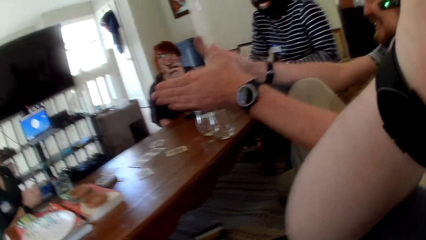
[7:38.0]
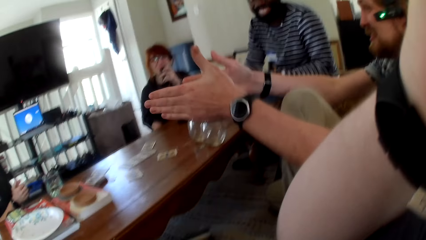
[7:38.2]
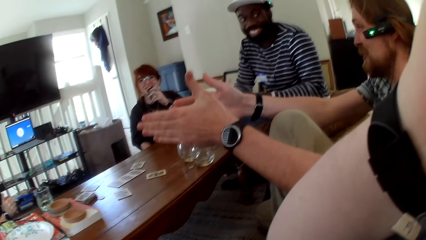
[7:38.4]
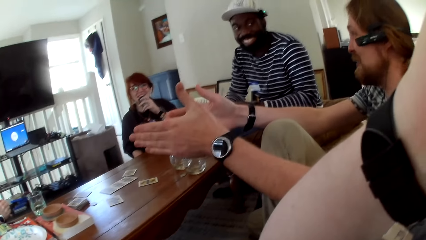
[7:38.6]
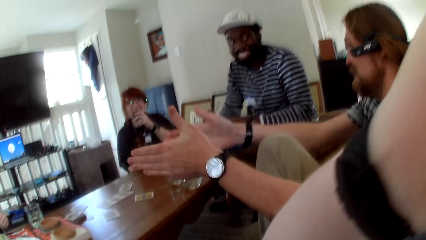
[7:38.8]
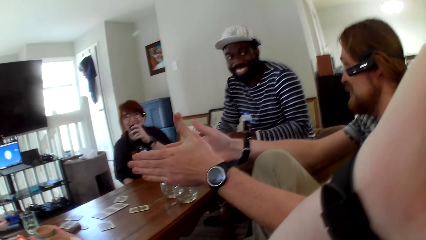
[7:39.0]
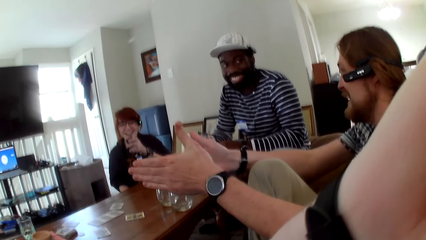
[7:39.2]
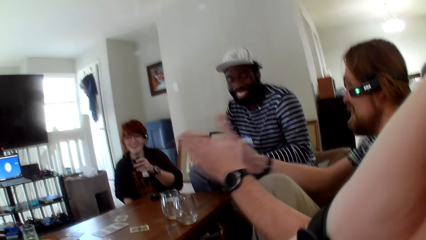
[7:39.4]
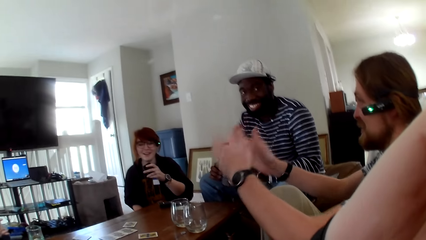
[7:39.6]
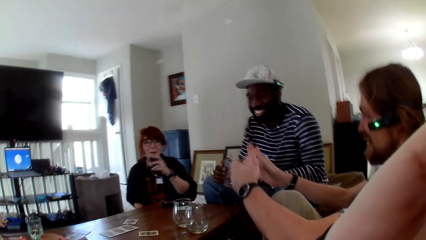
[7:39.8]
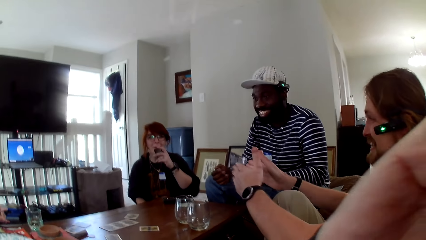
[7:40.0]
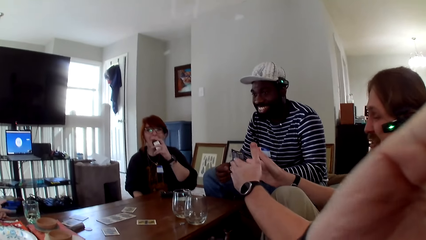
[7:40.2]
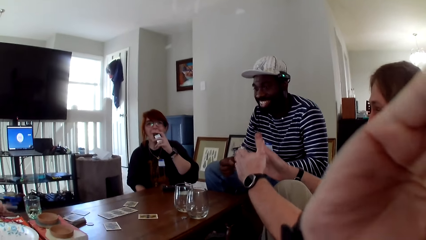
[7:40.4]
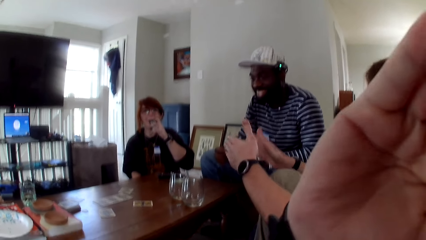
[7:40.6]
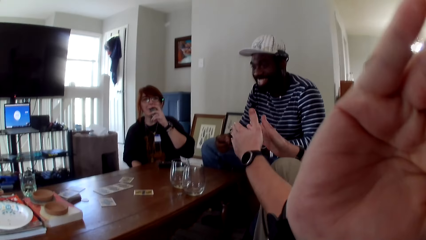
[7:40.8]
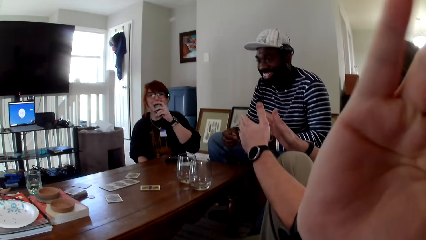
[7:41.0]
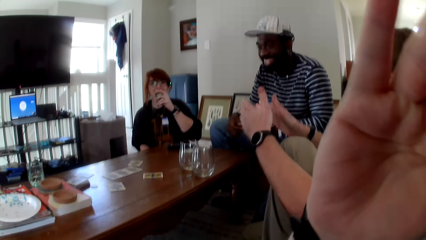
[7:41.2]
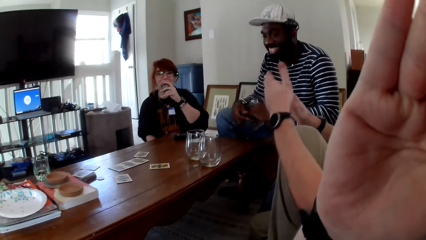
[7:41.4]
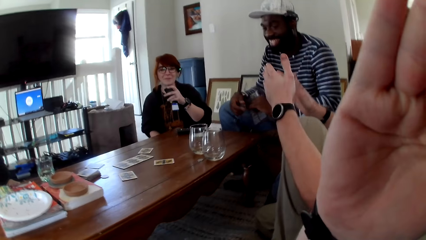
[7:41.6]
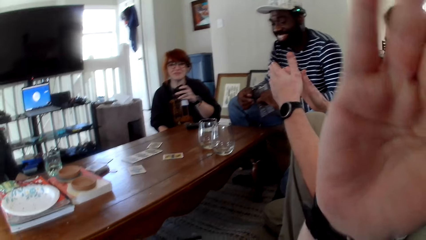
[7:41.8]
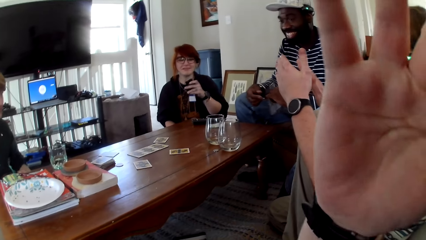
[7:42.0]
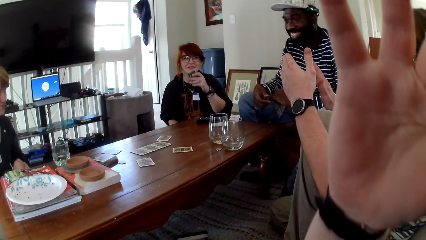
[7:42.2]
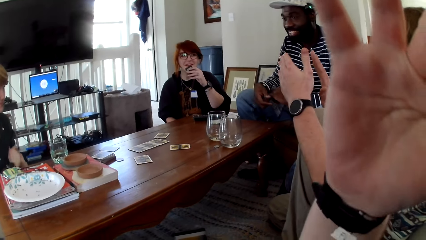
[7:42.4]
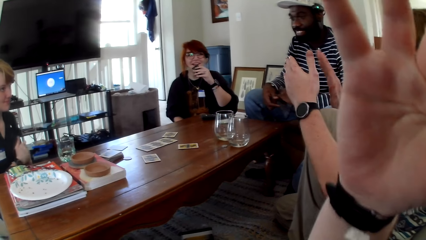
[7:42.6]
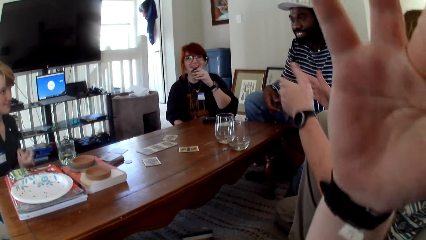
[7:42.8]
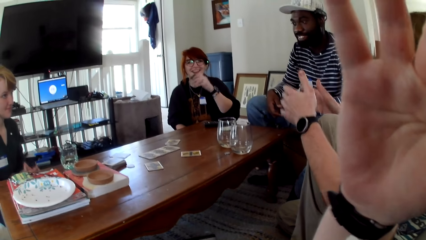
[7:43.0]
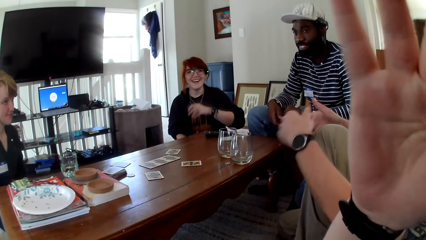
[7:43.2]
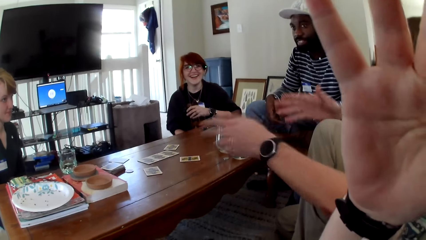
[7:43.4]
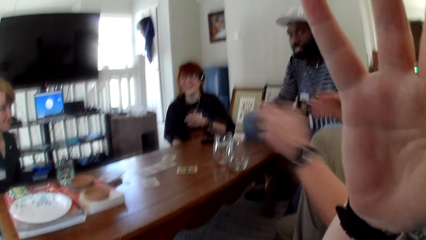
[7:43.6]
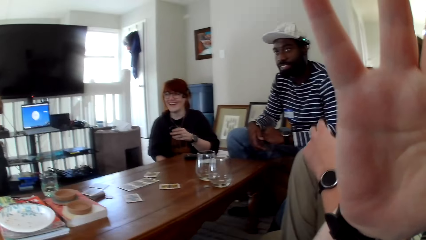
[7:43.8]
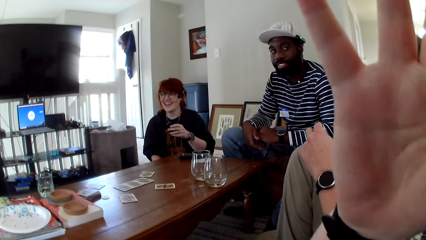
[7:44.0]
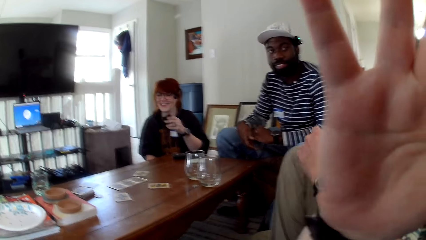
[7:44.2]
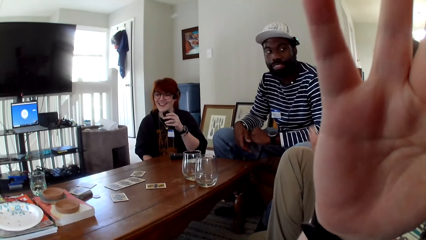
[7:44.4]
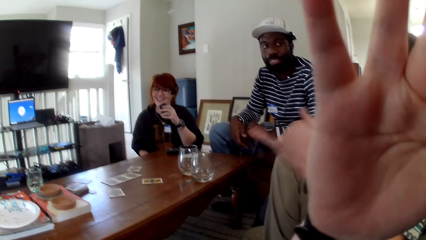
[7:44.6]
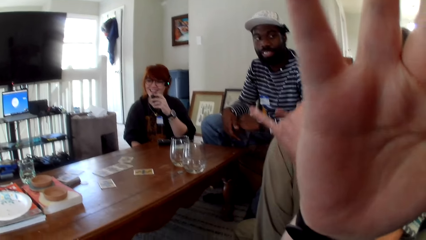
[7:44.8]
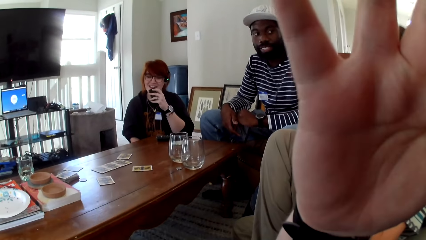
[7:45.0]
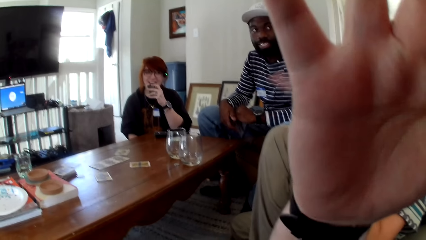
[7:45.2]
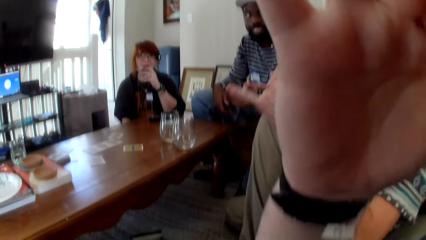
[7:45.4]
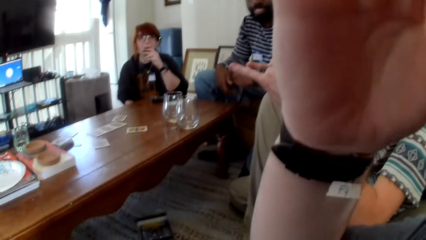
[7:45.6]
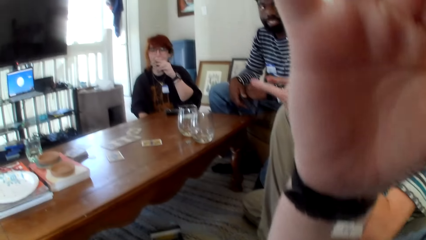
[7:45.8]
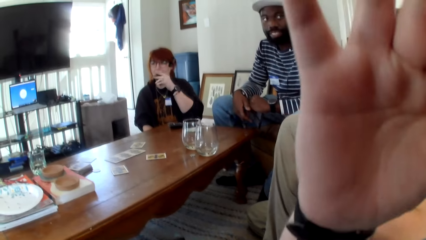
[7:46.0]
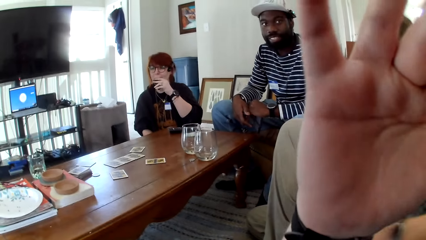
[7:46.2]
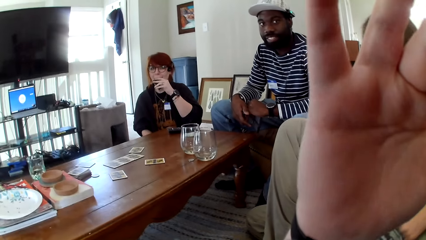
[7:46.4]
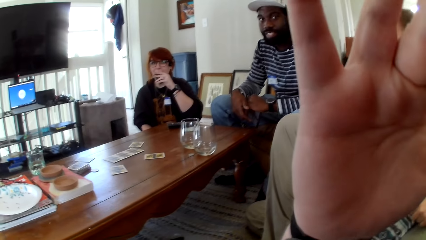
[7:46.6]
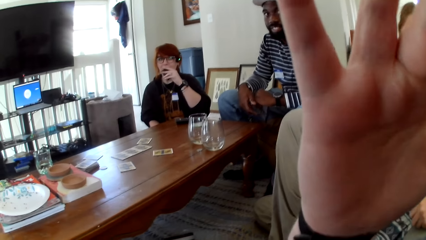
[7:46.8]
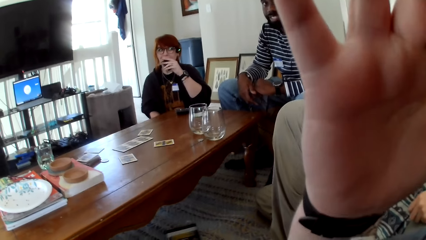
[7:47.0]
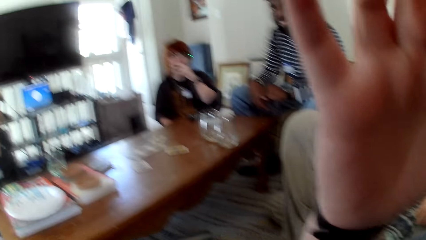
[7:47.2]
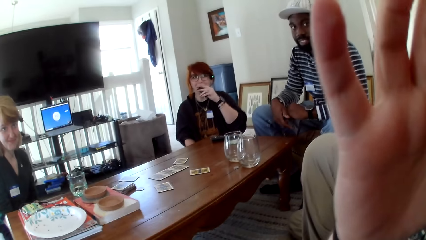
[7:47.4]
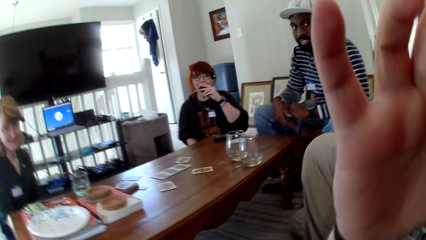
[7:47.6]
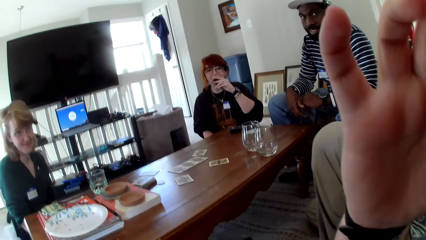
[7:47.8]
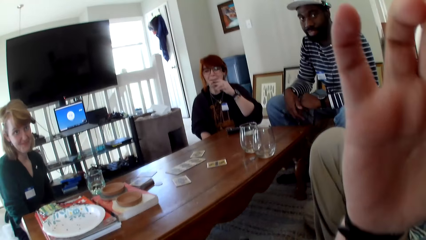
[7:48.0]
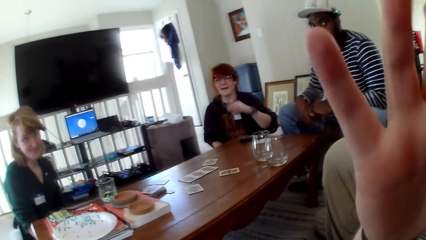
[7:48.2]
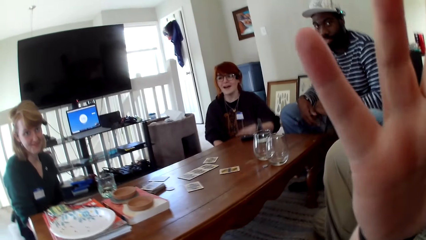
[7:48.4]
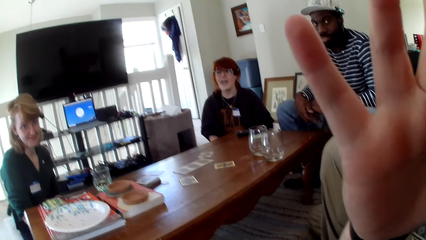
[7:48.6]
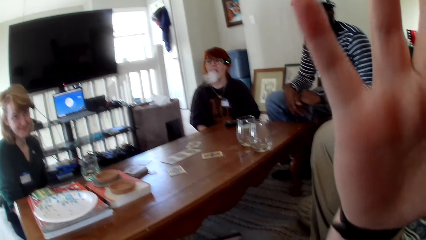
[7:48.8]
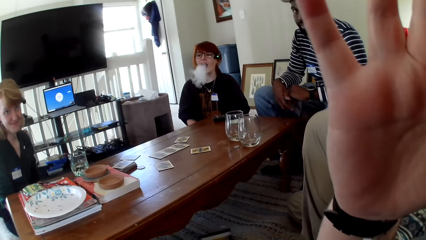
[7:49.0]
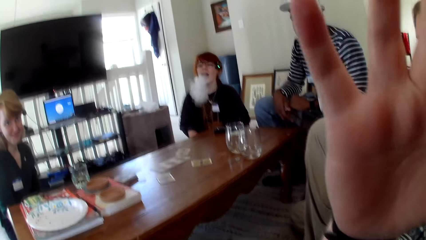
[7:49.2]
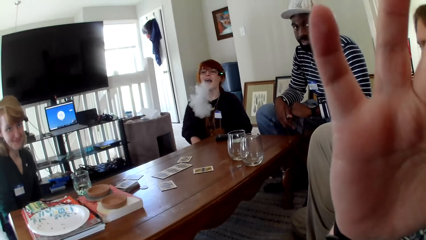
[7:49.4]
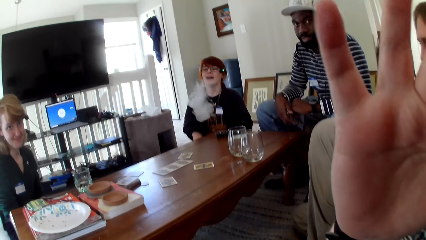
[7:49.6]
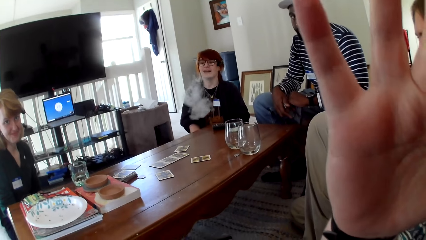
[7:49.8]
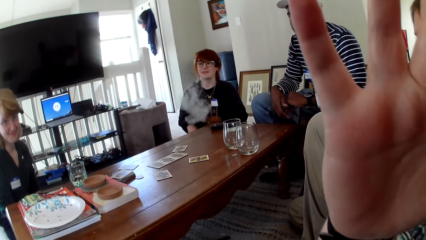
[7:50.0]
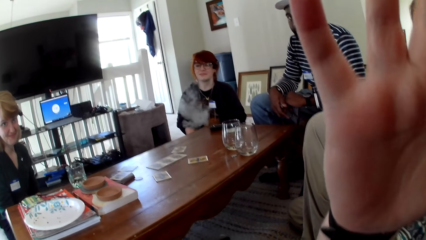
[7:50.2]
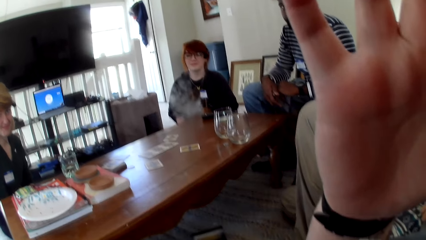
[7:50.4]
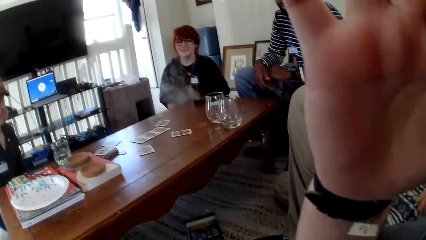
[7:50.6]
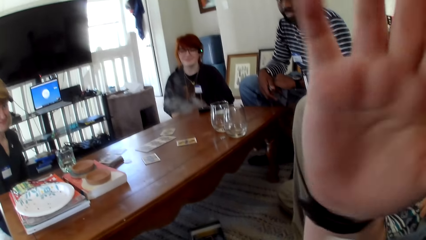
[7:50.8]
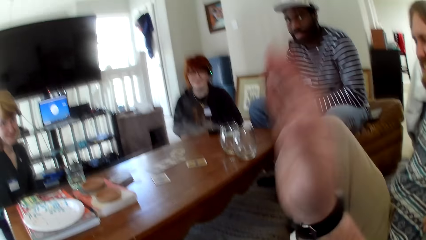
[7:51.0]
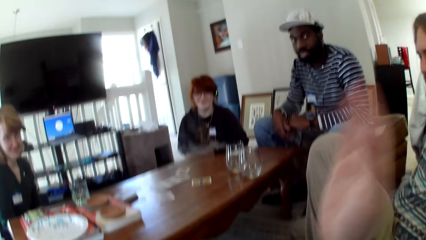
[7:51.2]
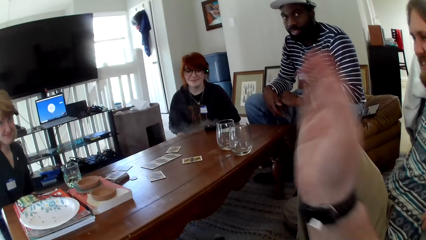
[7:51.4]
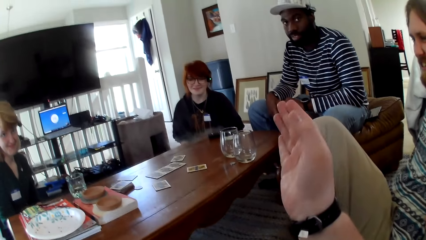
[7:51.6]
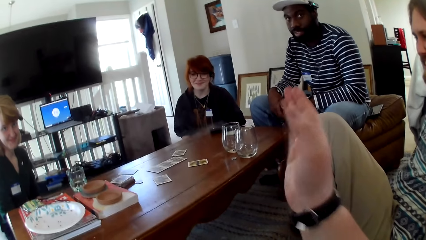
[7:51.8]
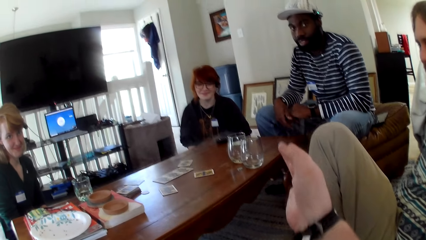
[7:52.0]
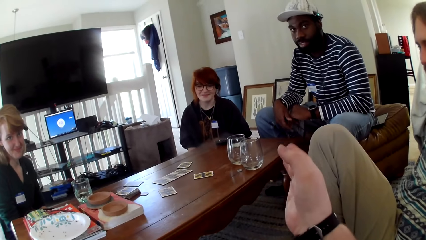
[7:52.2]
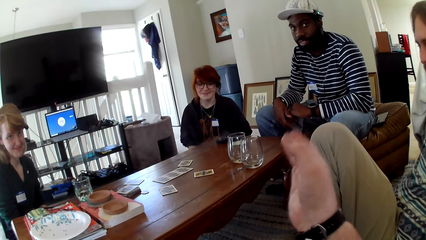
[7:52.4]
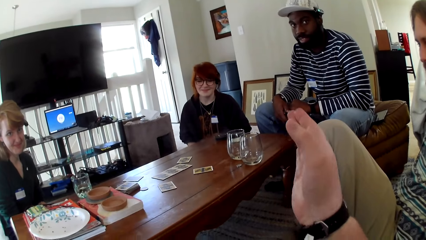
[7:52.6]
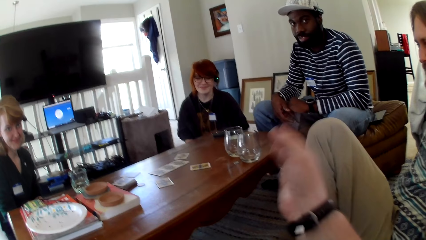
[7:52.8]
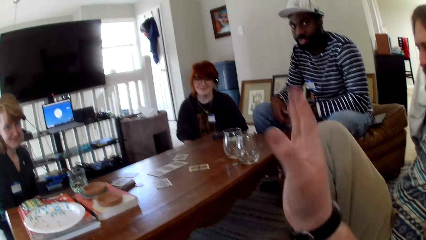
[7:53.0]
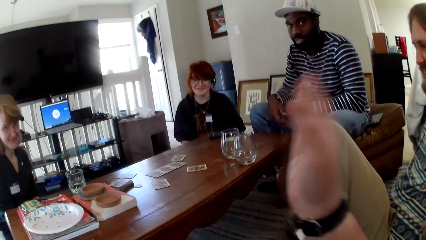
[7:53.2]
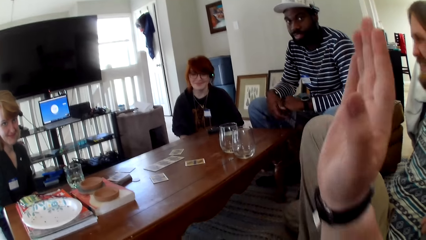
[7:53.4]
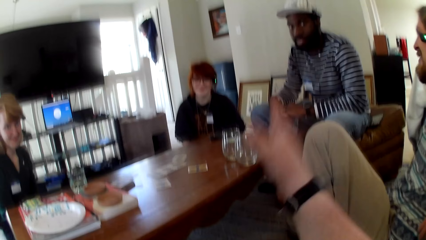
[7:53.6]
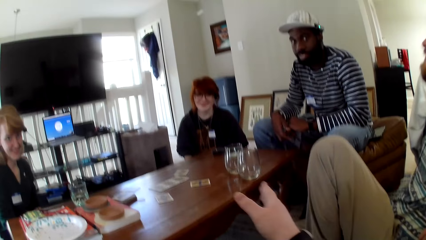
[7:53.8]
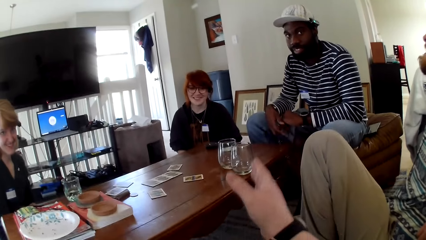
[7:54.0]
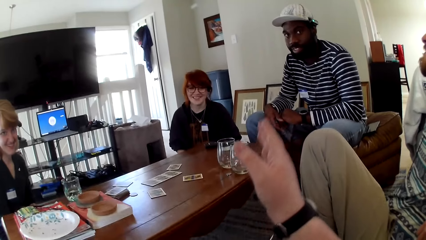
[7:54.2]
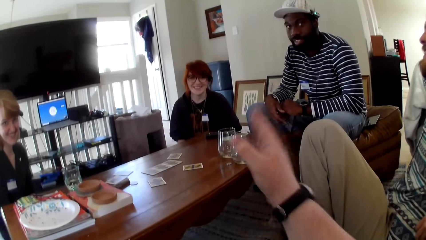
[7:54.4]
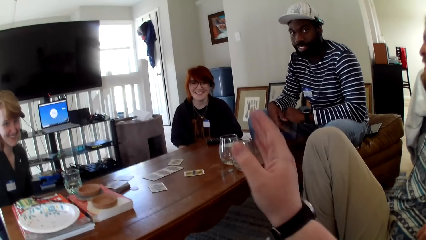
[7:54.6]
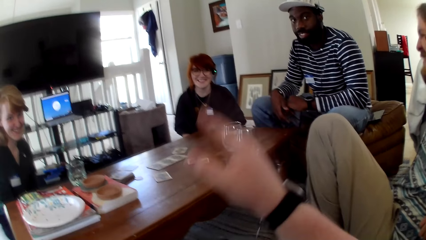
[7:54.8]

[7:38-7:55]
A man gestures his hands. A woman smokes a vape. The camera wearer gestures his hand and pulls his hand off the camera.
